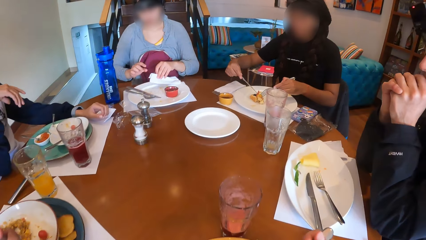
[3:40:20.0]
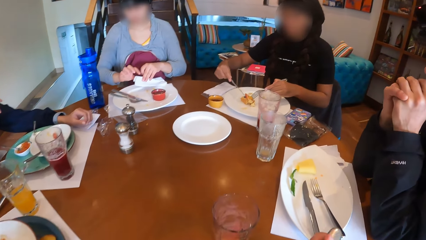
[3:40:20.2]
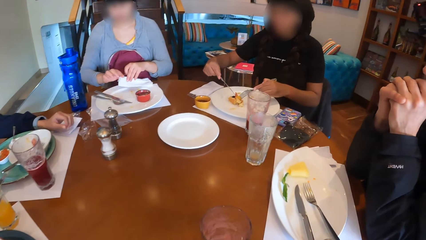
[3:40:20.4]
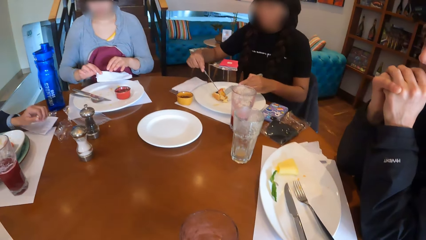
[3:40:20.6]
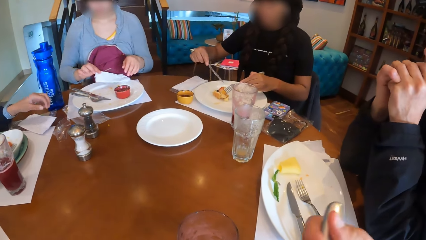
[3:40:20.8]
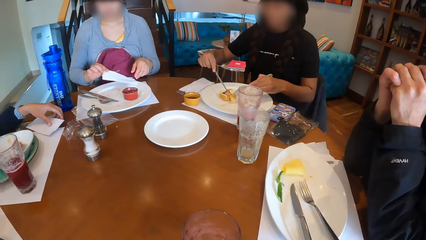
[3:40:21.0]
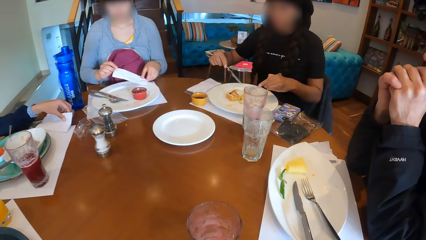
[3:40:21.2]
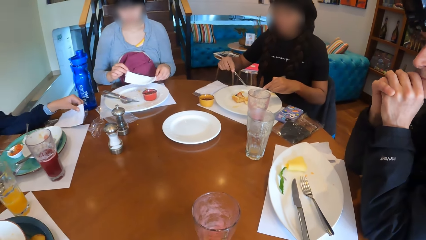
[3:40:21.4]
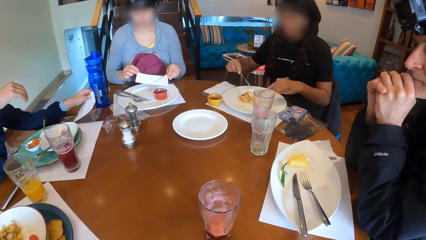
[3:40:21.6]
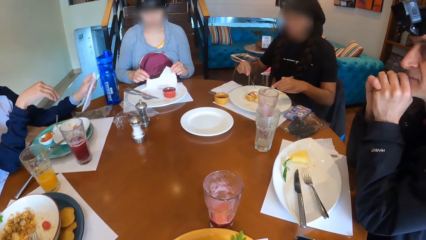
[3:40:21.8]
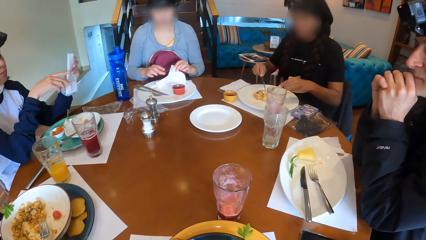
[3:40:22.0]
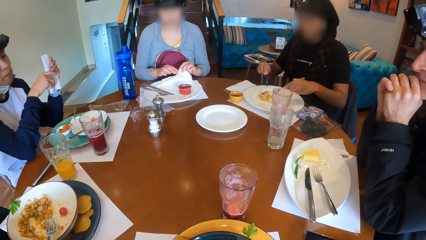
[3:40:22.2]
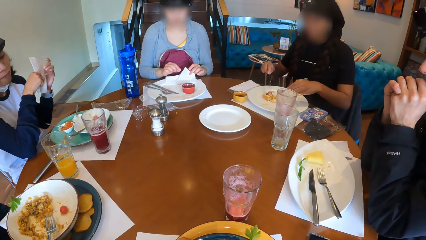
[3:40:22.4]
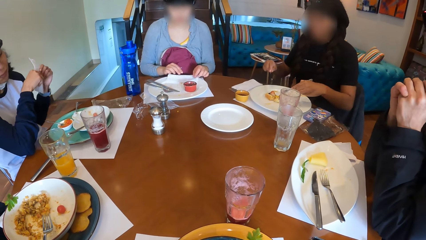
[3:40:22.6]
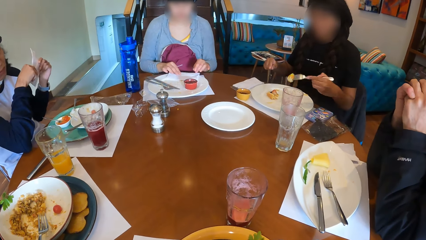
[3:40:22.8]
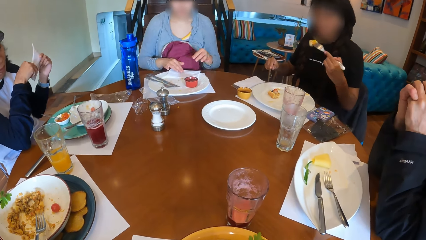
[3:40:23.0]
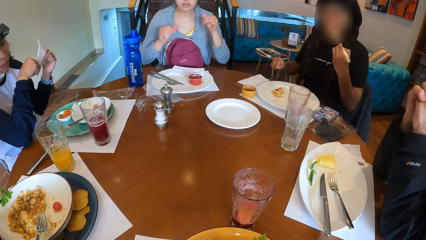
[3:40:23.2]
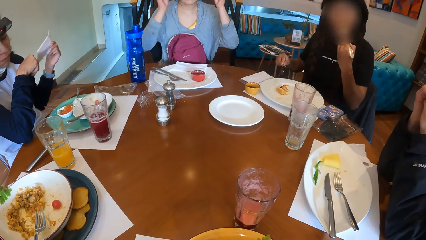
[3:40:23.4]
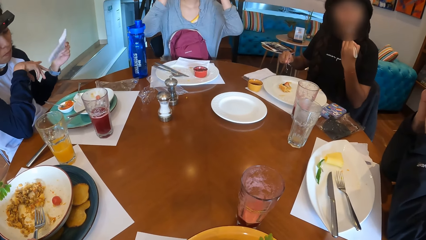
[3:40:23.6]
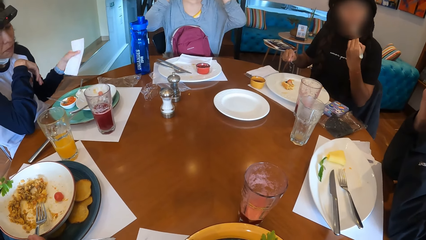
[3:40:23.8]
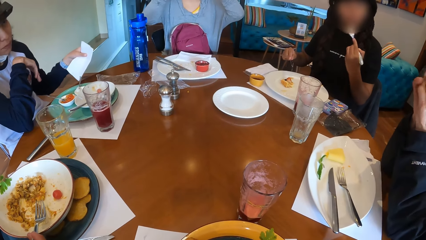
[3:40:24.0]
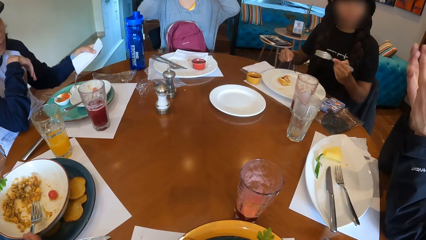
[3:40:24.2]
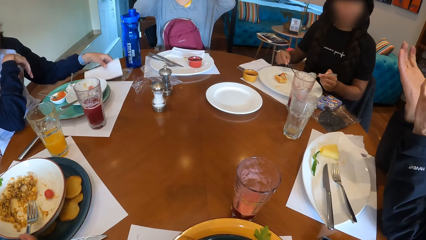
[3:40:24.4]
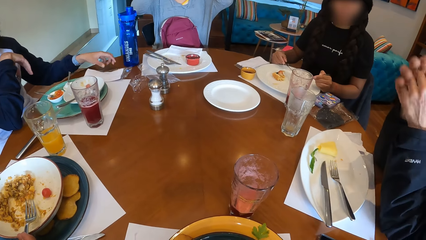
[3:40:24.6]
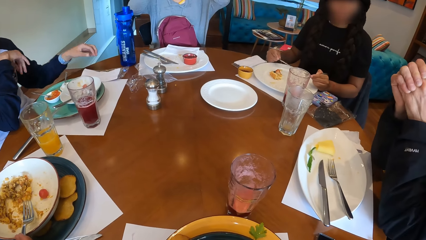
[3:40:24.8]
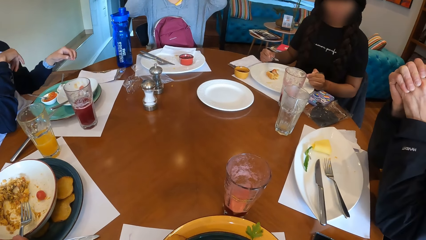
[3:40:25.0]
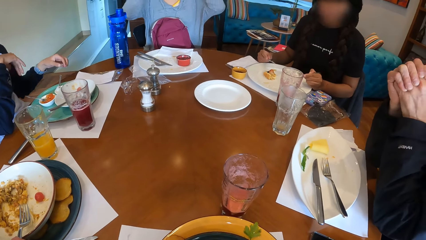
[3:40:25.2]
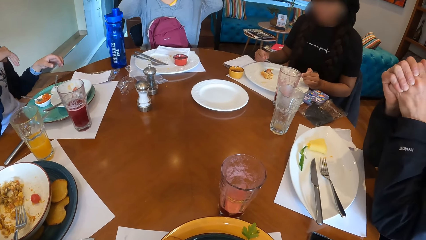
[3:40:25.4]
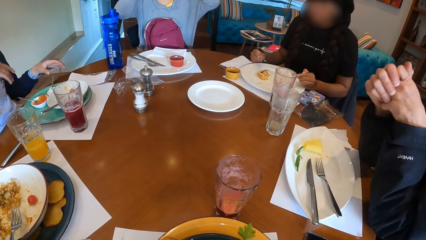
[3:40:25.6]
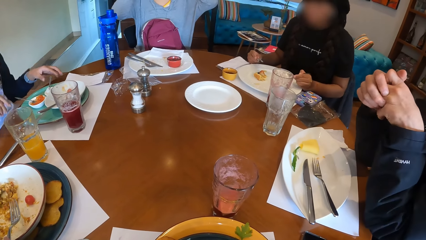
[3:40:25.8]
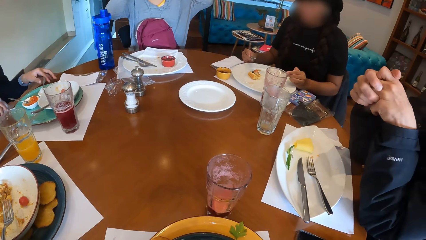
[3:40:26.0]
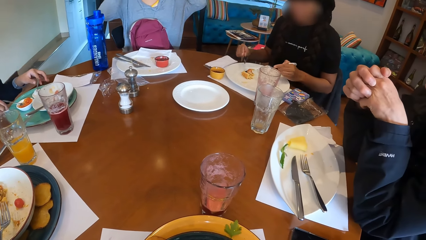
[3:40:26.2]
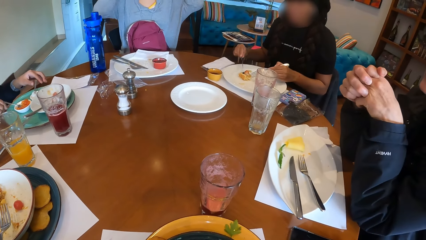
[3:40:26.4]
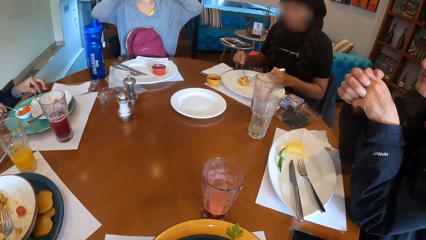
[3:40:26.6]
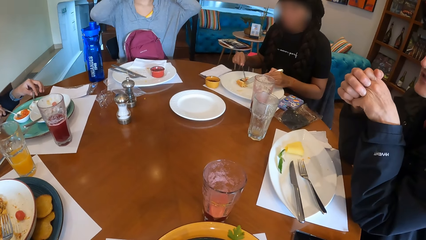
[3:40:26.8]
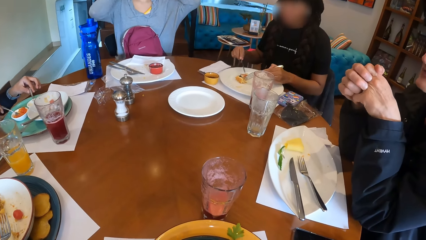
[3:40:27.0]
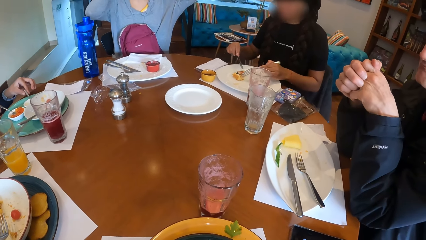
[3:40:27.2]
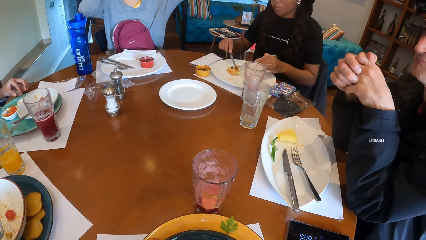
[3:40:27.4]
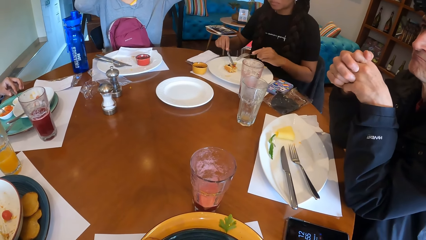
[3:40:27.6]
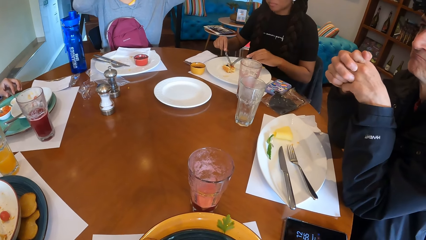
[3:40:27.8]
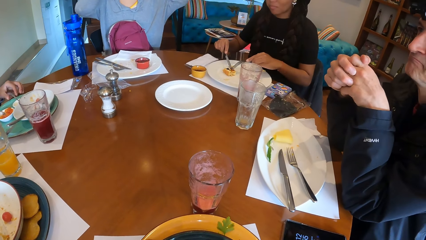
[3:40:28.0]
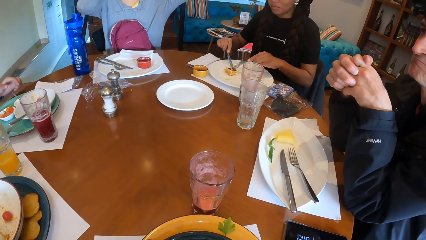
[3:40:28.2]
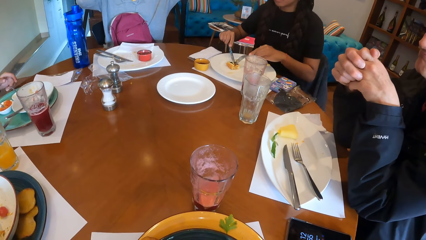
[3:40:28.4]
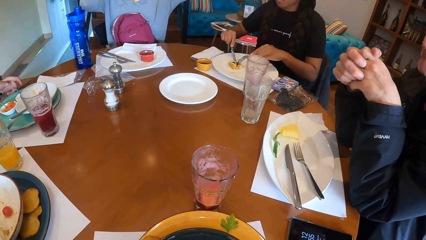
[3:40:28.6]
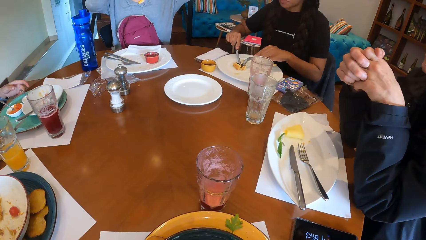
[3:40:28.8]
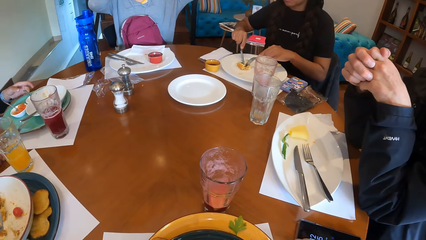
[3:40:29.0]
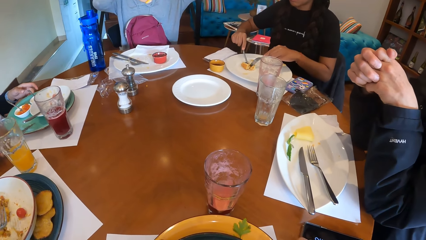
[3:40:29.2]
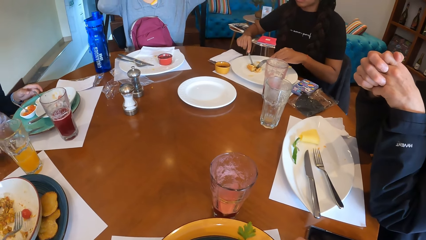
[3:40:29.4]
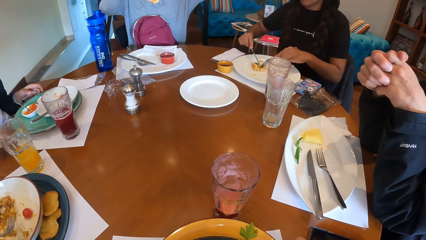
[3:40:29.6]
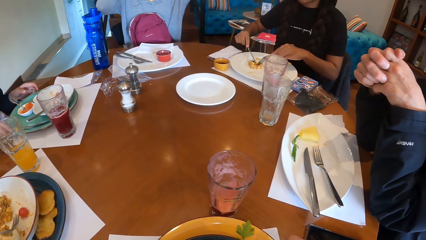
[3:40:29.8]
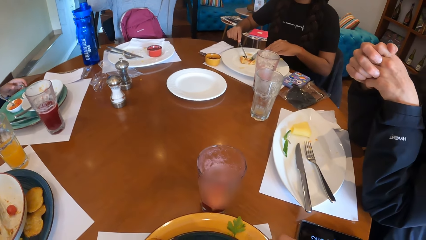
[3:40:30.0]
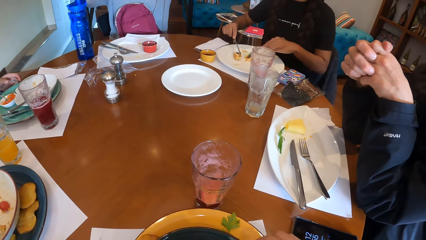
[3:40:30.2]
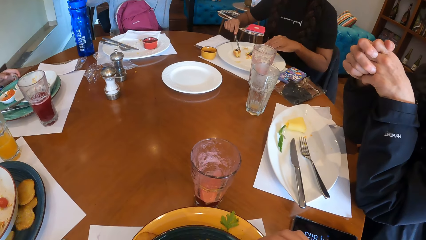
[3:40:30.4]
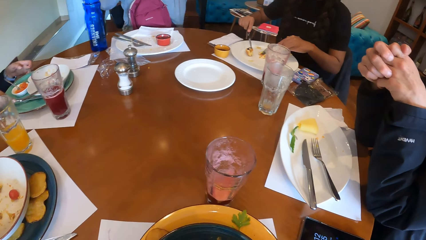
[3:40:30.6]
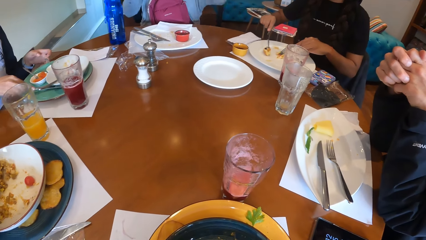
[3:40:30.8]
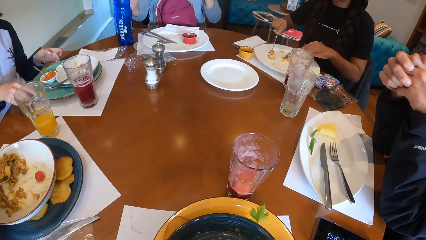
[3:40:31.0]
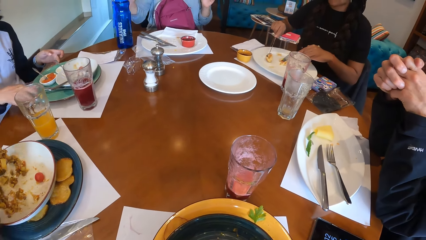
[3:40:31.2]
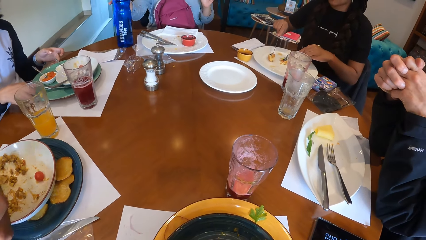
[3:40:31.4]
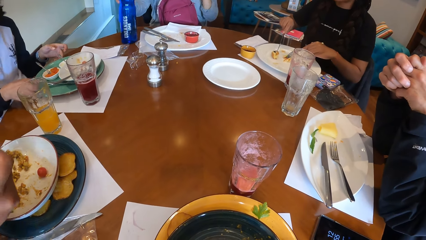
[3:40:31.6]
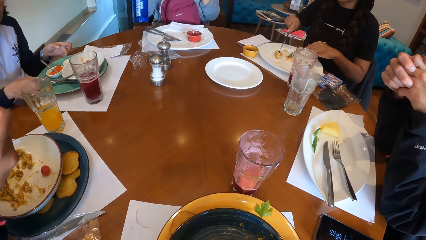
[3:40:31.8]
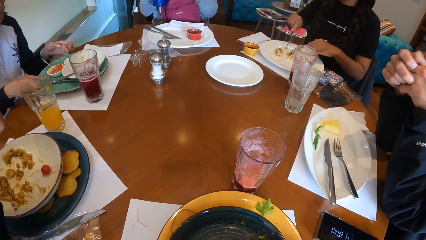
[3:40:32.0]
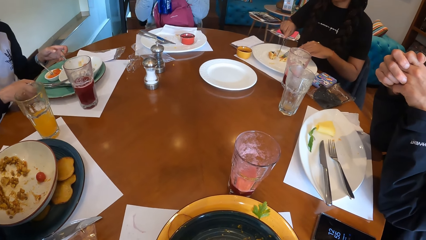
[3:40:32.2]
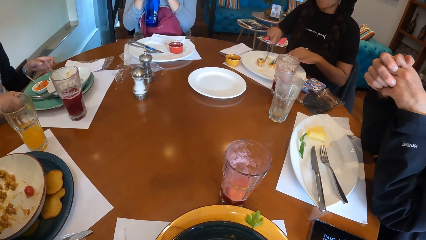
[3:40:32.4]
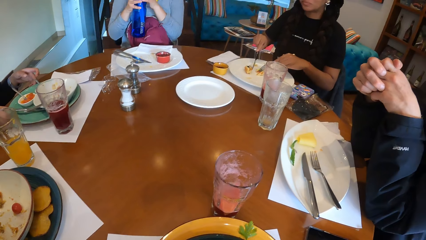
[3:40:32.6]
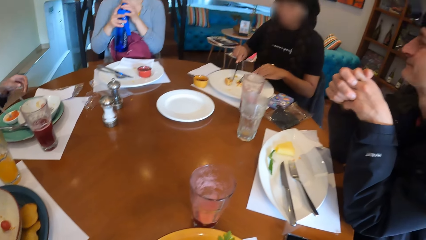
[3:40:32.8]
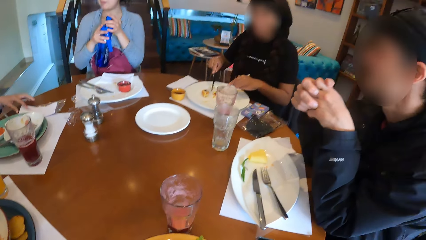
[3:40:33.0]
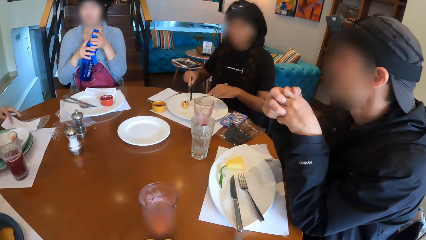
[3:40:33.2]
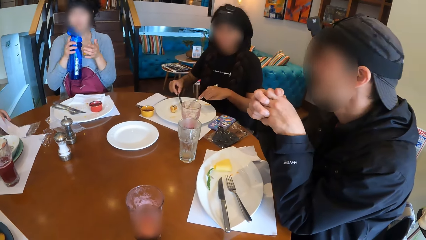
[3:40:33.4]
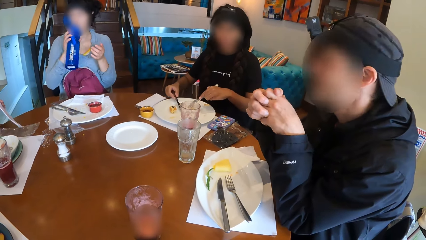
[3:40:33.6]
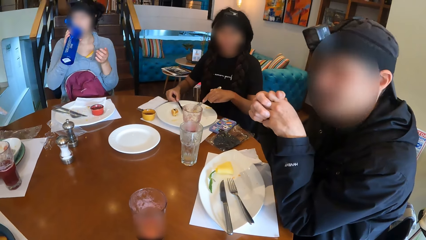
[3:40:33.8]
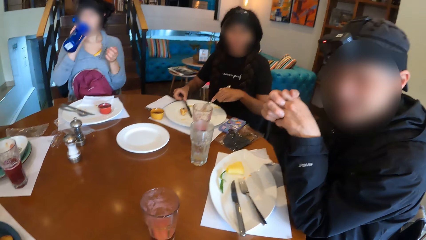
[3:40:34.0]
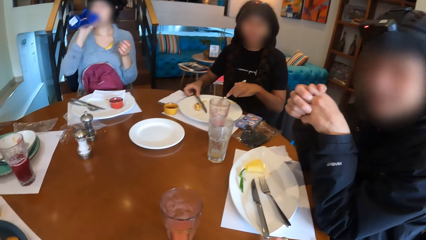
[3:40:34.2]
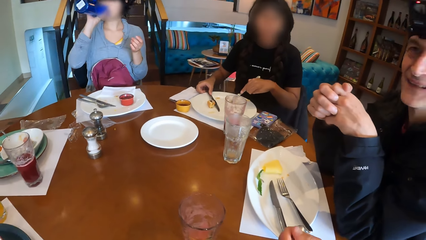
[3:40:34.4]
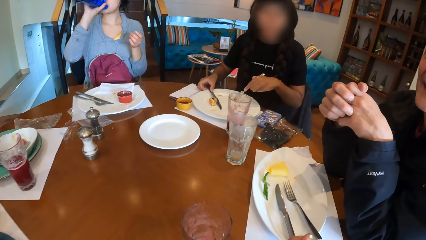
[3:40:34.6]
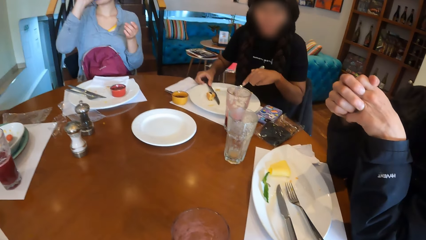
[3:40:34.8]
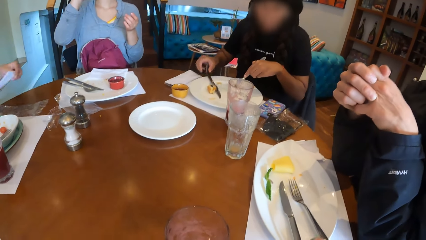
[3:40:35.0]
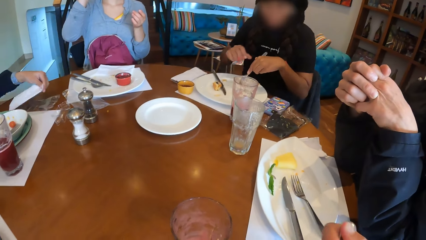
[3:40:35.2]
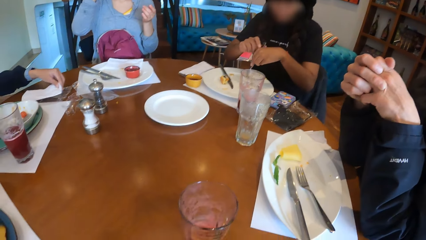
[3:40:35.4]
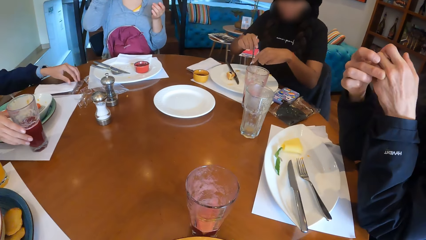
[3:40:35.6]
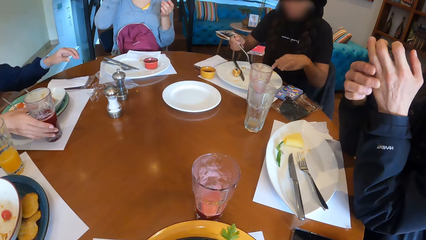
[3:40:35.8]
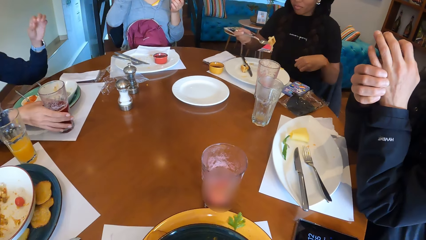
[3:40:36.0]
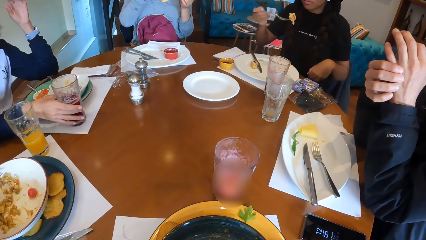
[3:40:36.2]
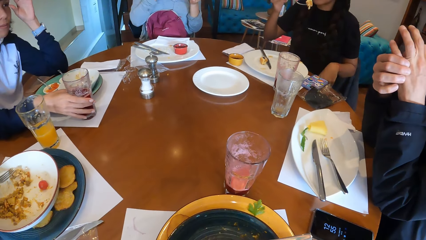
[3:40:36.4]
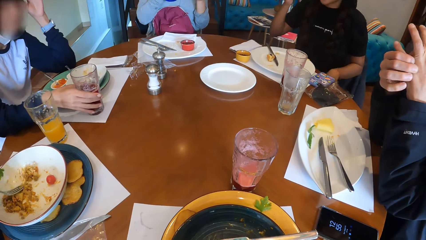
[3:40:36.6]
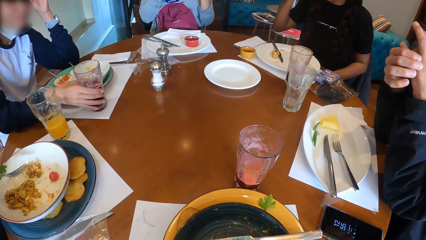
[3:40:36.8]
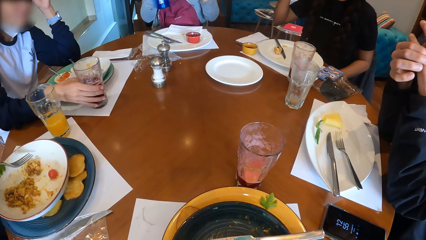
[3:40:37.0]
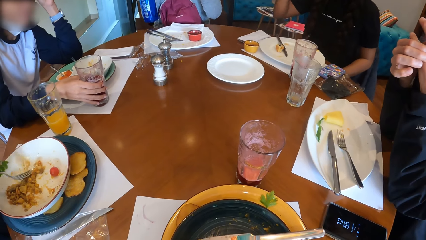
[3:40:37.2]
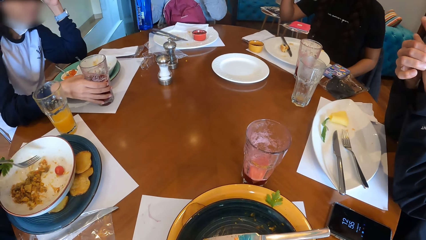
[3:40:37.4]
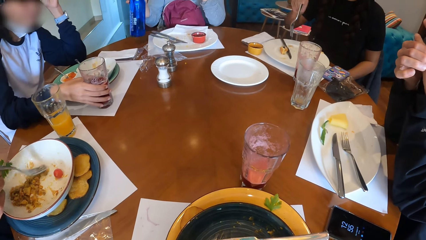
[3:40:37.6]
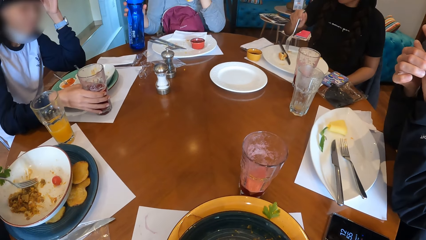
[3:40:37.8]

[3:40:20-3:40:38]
A woman pours the dirt in the plate on the table with both hands. Another woman picks up the serviette on the table with her left hand. A third woman eats the waffle on the plate on the table with the fork in her left hand. The first woman cleans her right hand with the serviette in her left hand. The second woman wipes both hands on the serviette and drops the serviette on the table with her left hand. The second woman adjusts the spoon in the bowl on the plate on the table with her left hand and adjusts a spoon in a bowl on the plate on the table with her right hand. The third woman holds the waffle on the plate on the table with the fork in her left hand and cuts the waffle on the plate on the table with the knife in her right hand. The second woman adjusts a knife on the plate on the table with her right hand. A man eats some rice on the plate on the tray on the table with the fork in his right hand. The second woman adjusts the plate on the table with both hands. The first woman picks up a bottle on the table with her right hand and opens the bottle in her right hand with her left hand. The second woman picks up the serviette on the table with her left hand. The third woman drops the knife on the plate on the table with her right hand. The first woman drinks from the bottle with her right hand. The second woman drops the serviette on the table with her left hand. The third woman passes the fork to her right hand and eats the waffle on the plate on the table with the fork in her right hand. The second woman holds the glass of lemonade on the table with her right hand. The first woman drops the water bottle on the table with her right hand.
